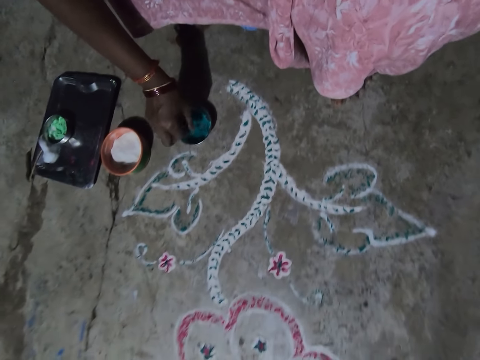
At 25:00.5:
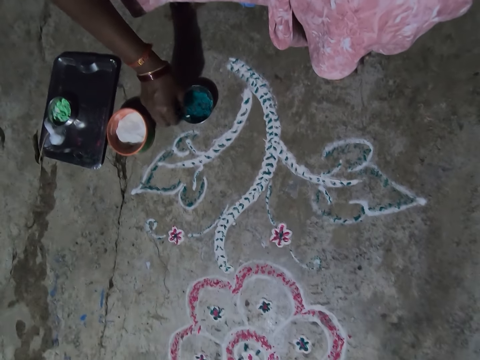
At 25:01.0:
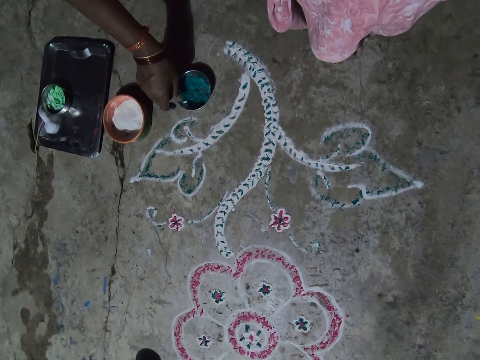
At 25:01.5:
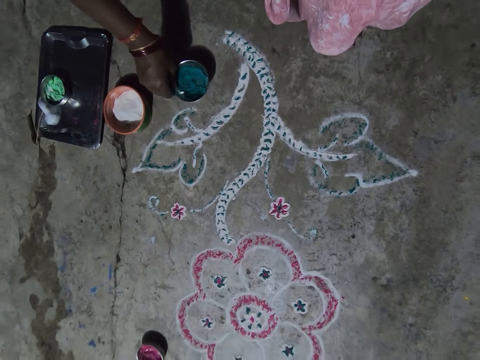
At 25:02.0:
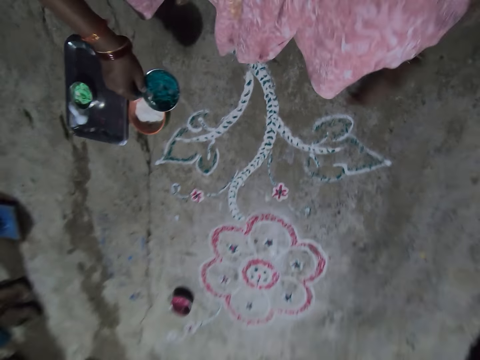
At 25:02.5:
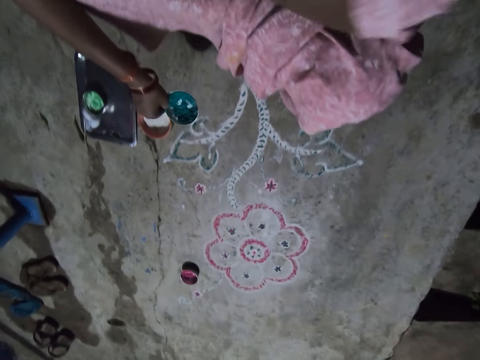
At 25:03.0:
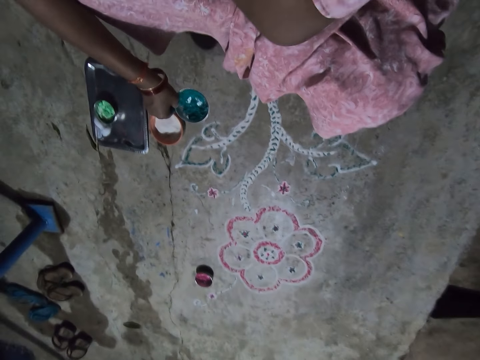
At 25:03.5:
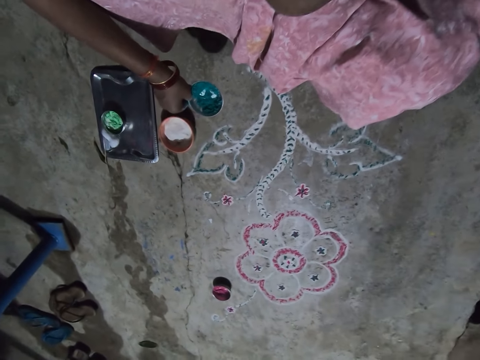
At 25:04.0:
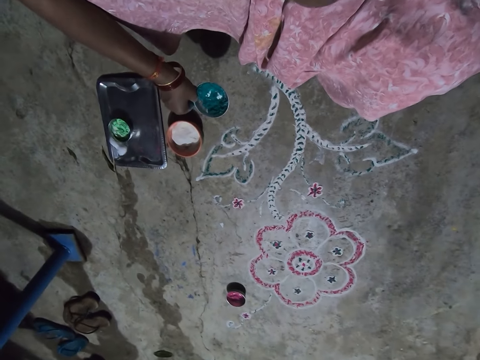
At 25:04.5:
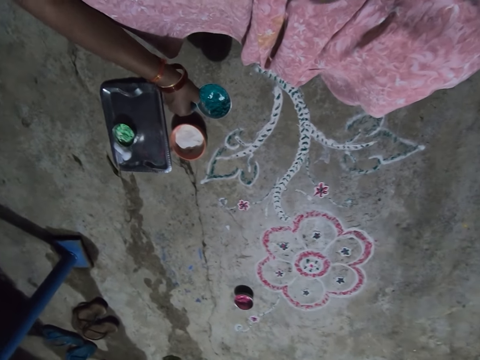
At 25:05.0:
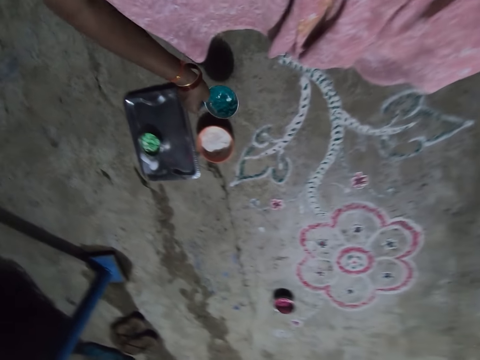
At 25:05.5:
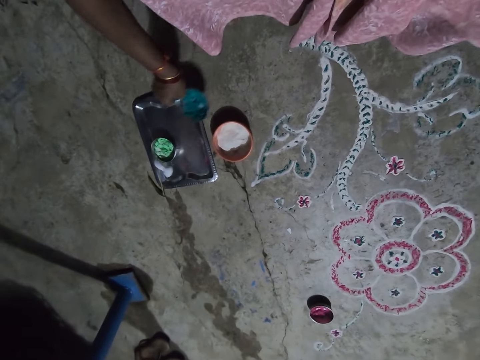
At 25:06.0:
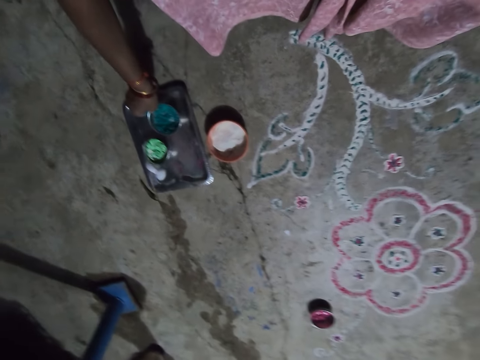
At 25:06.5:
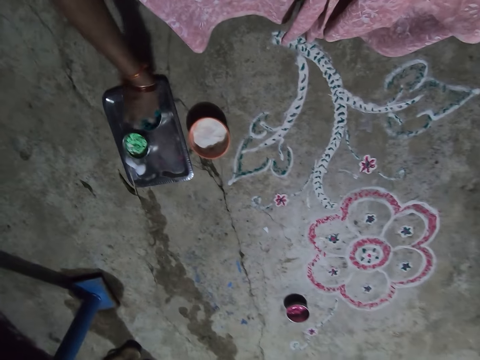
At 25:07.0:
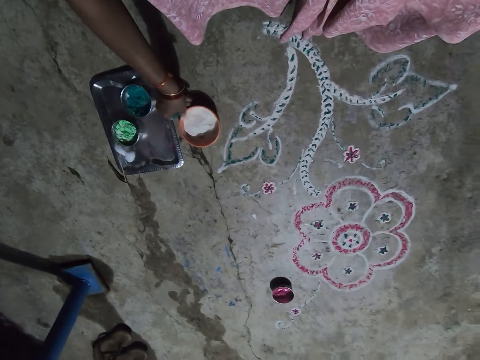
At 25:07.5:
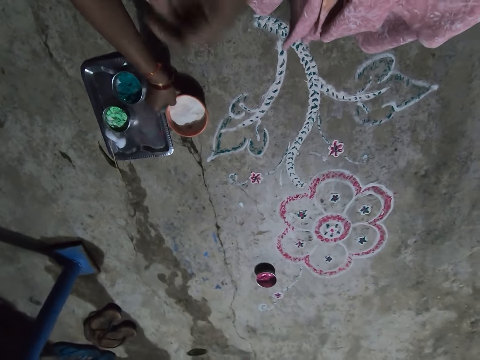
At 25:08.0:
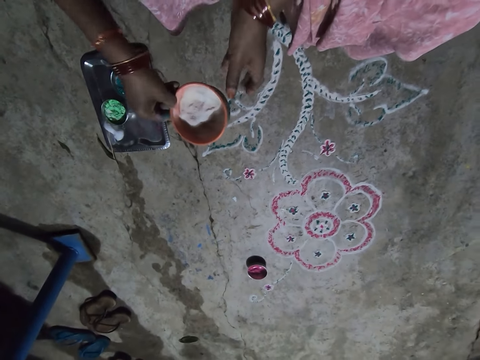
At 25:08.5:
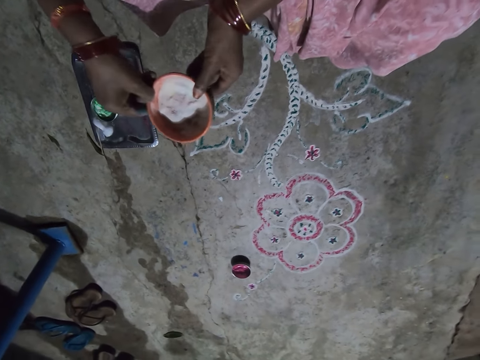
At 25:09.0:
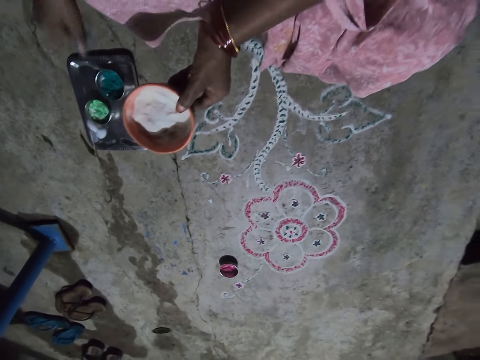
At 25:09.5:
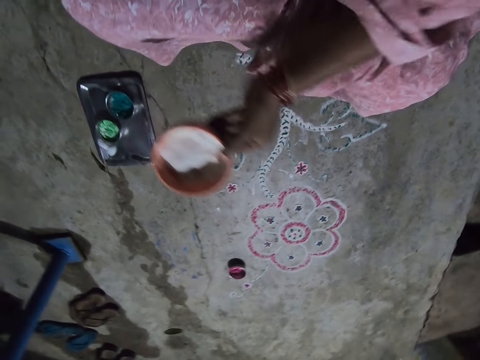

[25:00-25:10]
The camera wearer puts color in the tin. She picks the tin from the floor. She scratches herself. She puts the tin on the tray. She picks a bowl from the floor.

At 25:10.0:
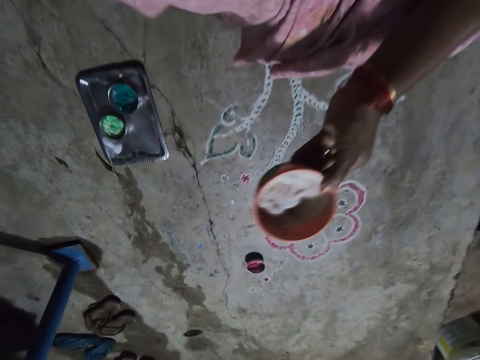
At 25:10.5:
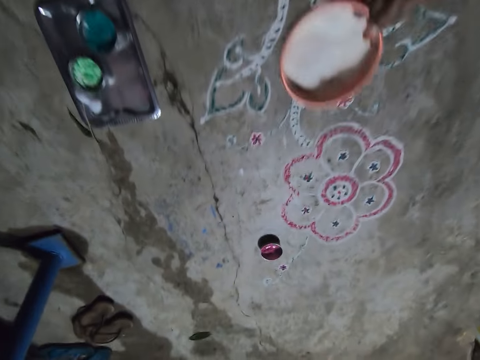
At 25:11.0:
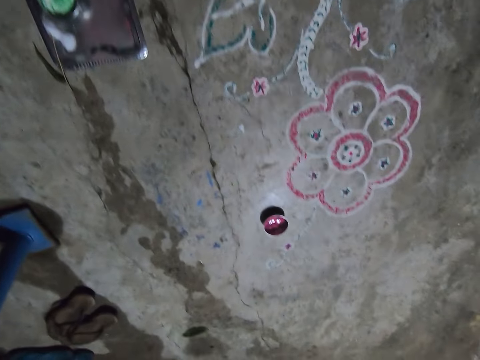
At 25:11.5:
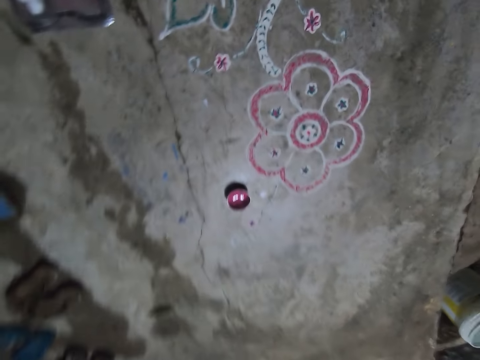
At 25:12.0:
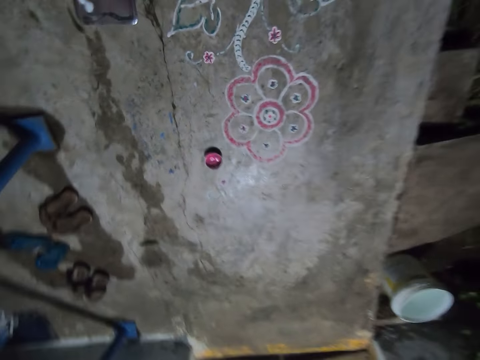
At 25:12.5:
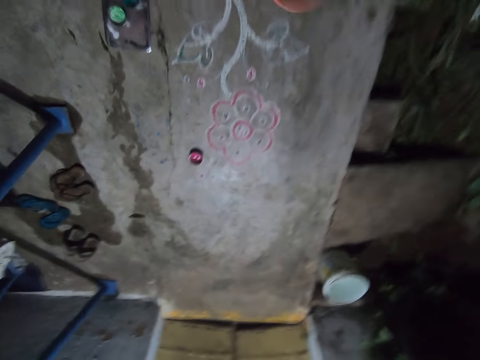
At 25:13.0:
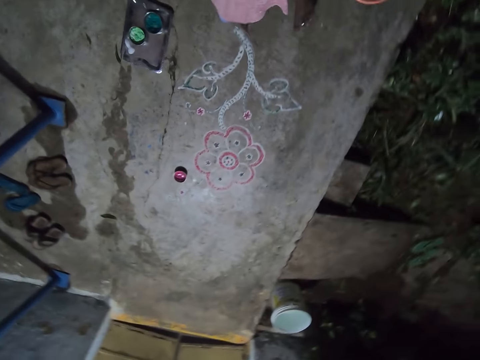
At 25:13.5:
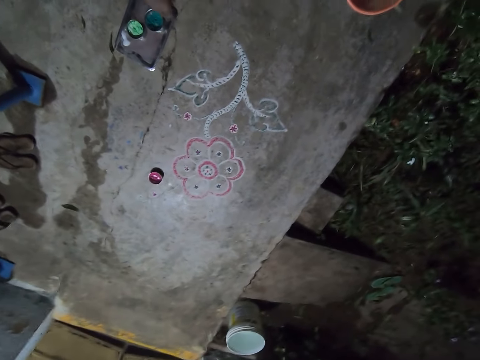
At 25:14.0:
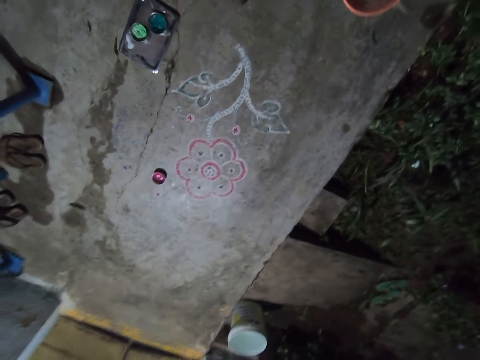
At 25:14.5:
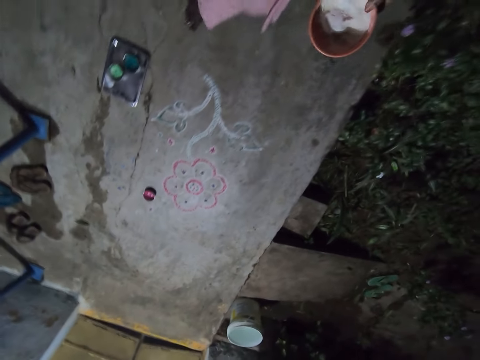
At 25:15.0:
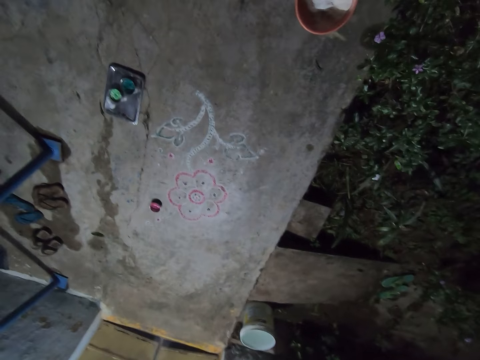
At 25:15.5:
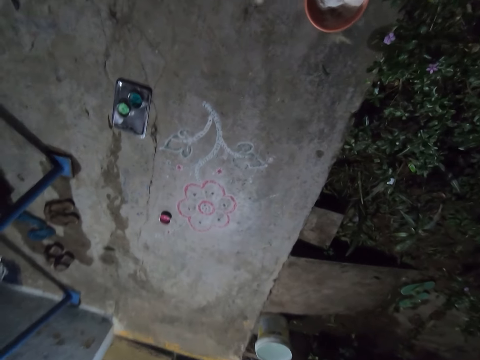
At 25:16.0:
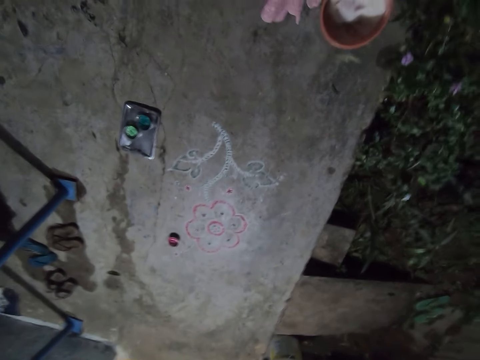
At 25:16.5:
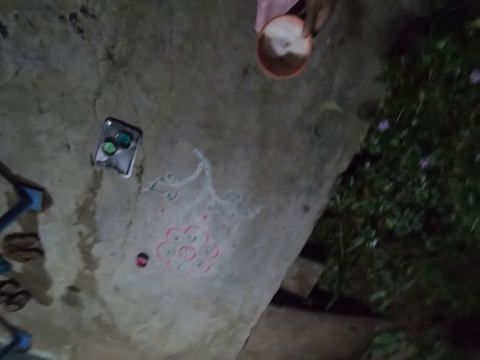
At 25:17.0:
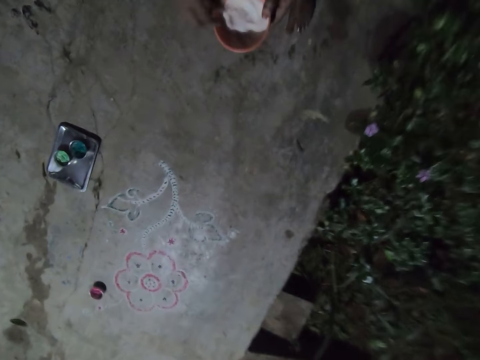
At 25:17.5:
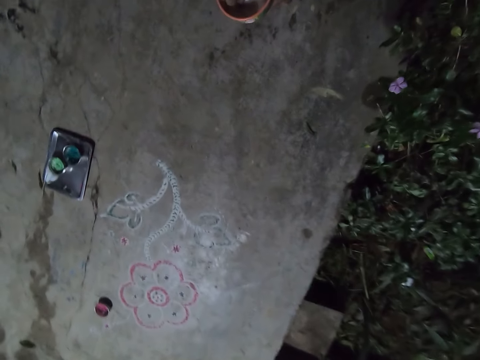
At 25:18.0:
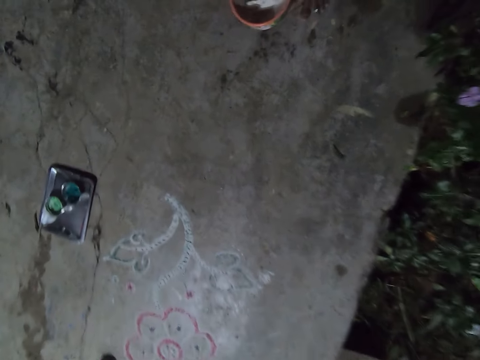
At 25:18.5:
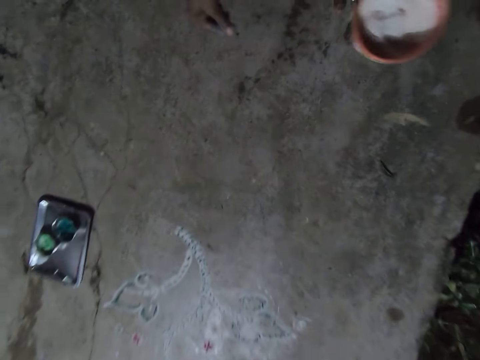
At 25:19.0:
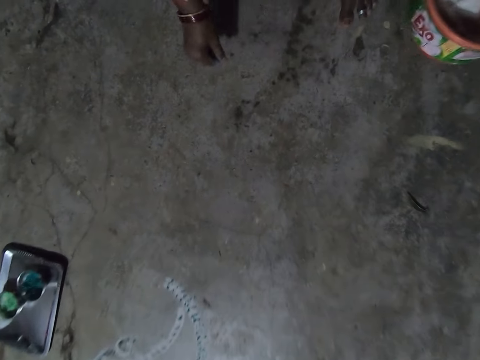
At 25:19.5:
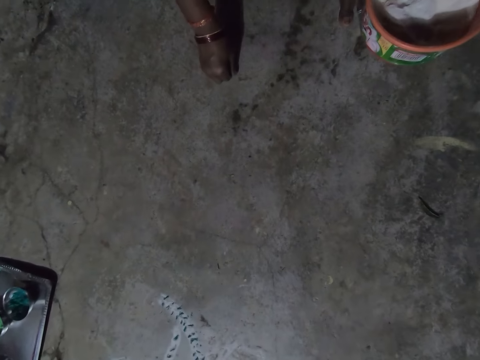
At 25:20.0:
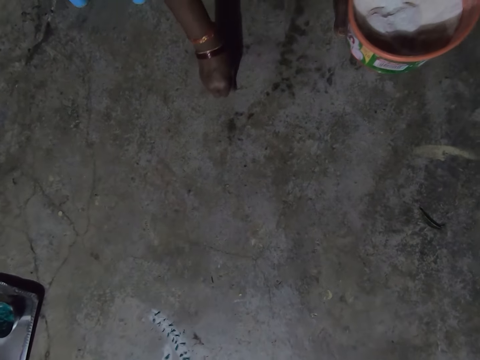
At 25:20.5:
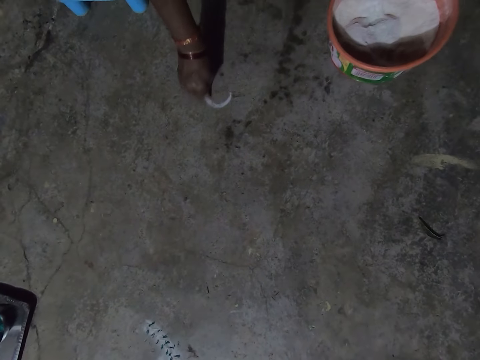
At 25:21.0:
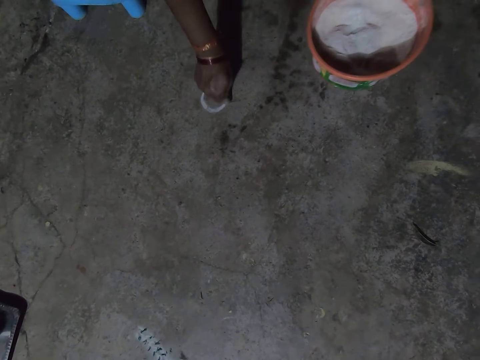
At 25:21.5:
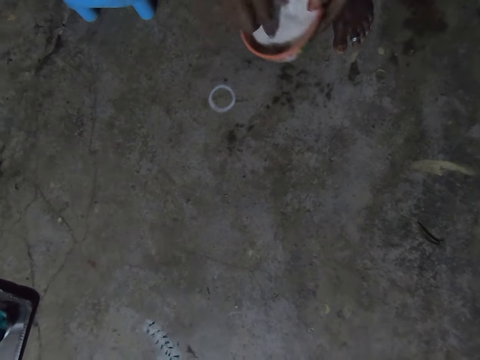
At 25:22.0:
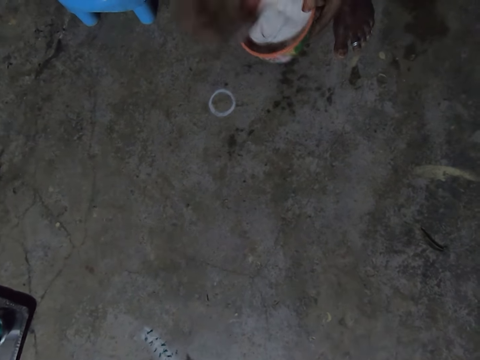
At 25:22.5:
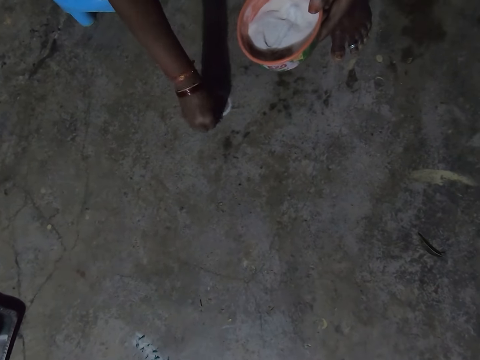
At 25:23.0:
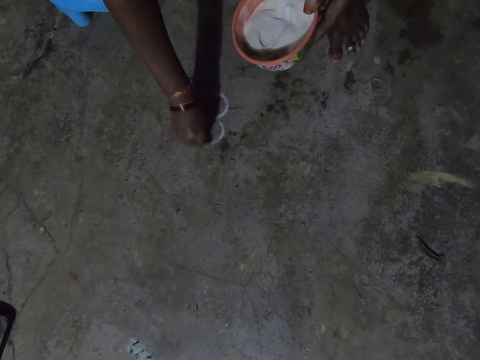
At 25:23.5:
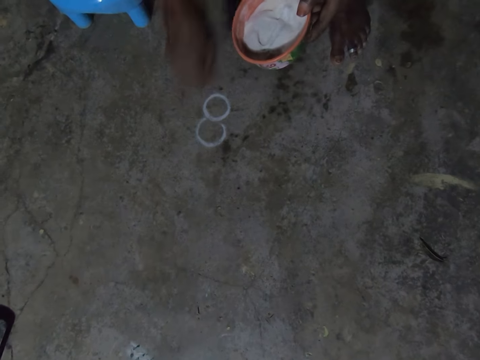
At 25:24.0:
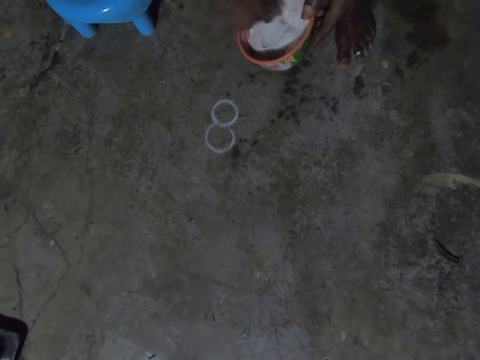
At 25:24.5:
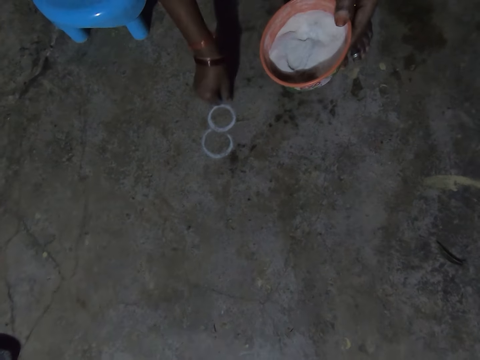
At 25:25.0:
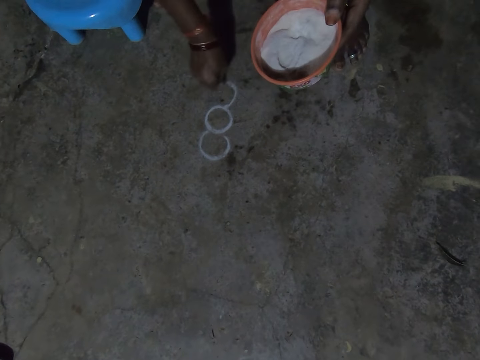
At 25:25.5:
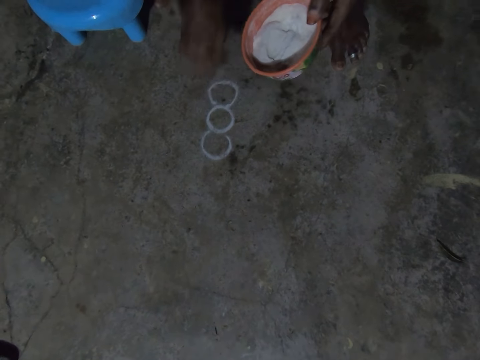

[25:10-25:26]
The camera wearer stands on the floor. She stares at the flower. She pushes the foot stool with her foot. She carries the bowl. She picks the chalk powder from the bowl. She draws a flower on the floor with the chalk powder.
